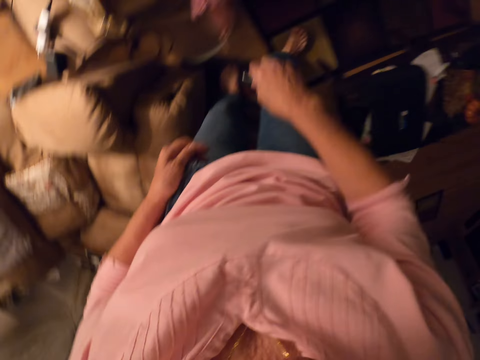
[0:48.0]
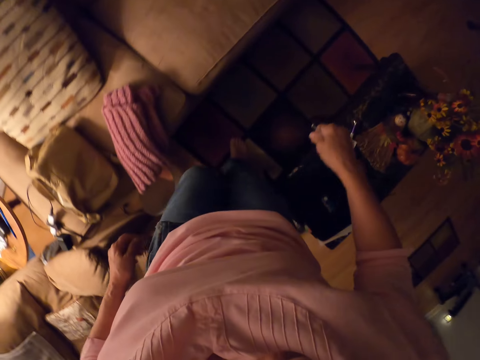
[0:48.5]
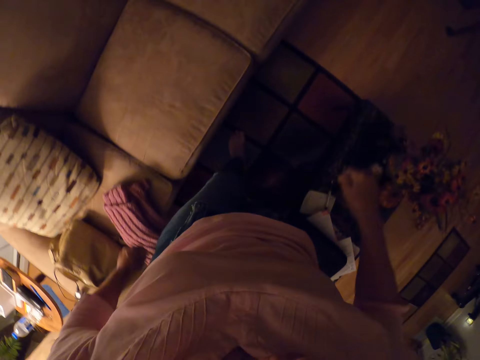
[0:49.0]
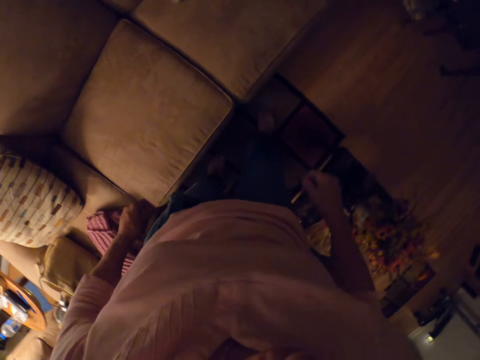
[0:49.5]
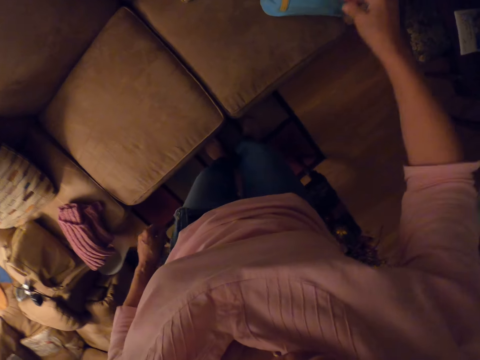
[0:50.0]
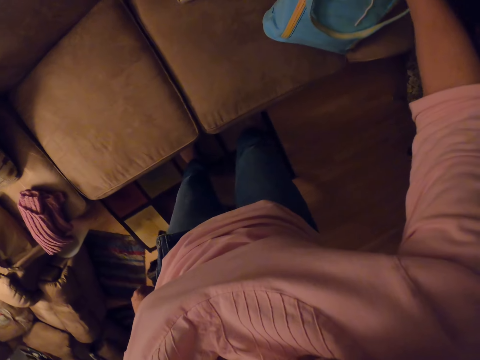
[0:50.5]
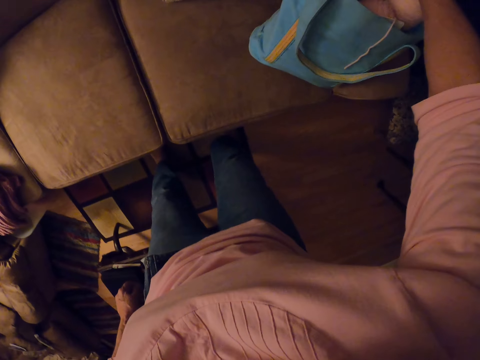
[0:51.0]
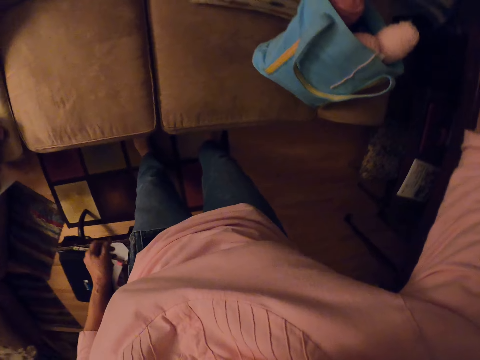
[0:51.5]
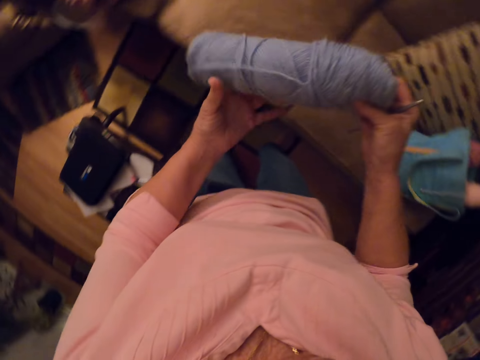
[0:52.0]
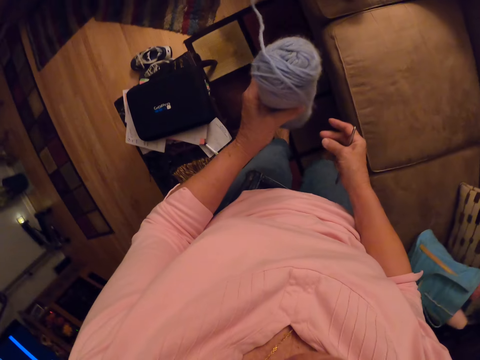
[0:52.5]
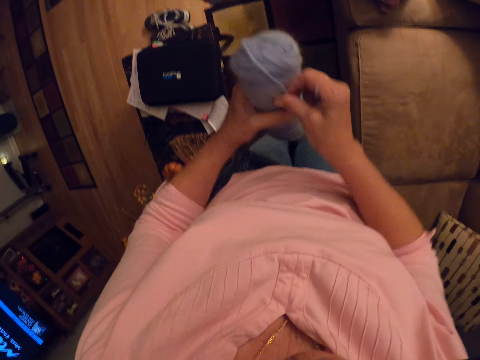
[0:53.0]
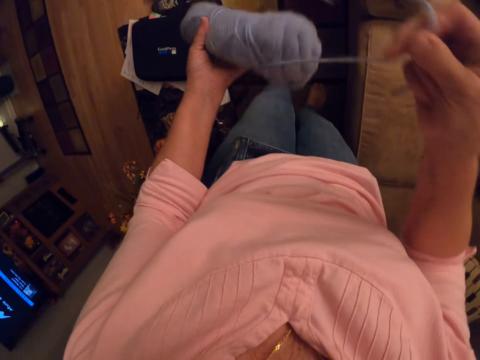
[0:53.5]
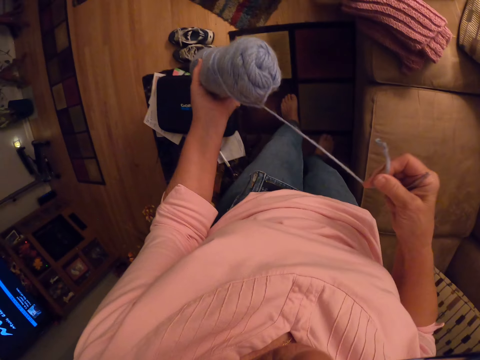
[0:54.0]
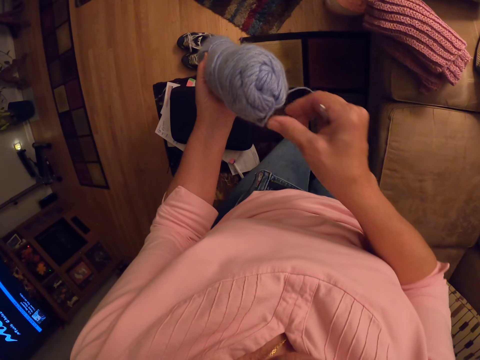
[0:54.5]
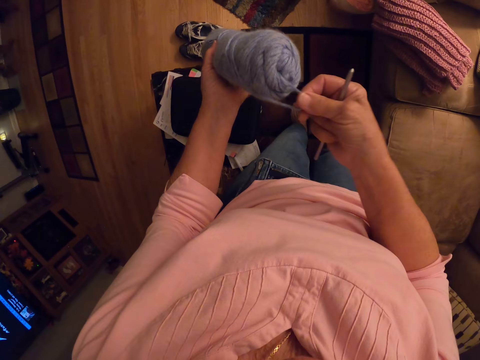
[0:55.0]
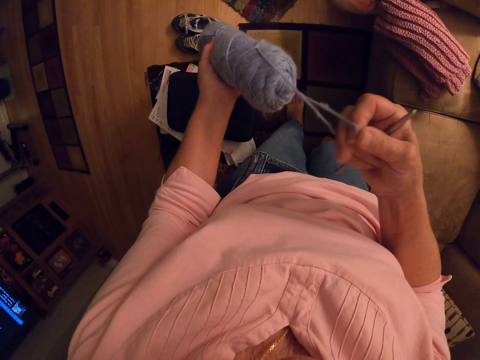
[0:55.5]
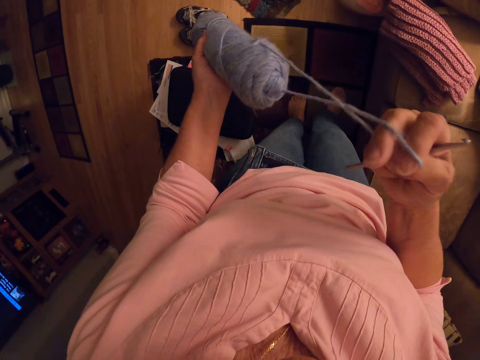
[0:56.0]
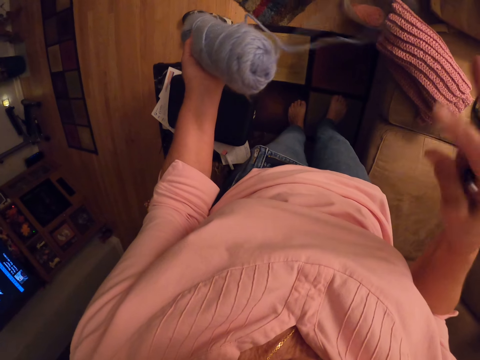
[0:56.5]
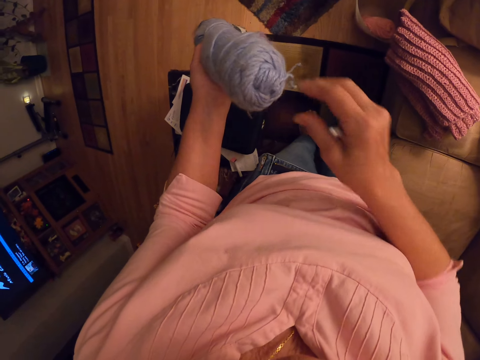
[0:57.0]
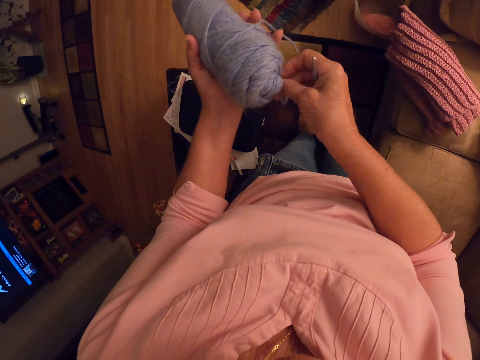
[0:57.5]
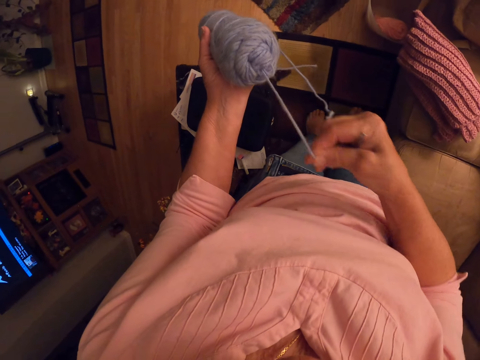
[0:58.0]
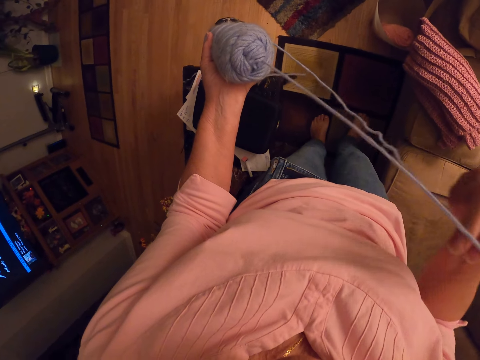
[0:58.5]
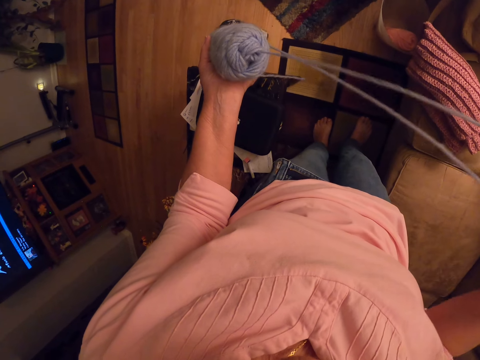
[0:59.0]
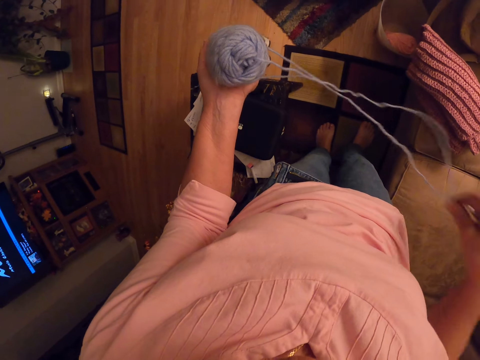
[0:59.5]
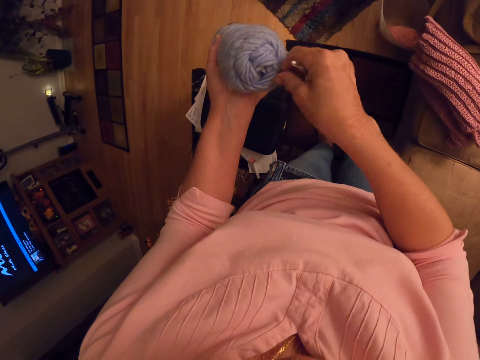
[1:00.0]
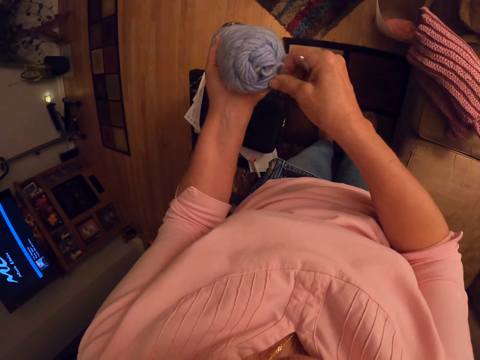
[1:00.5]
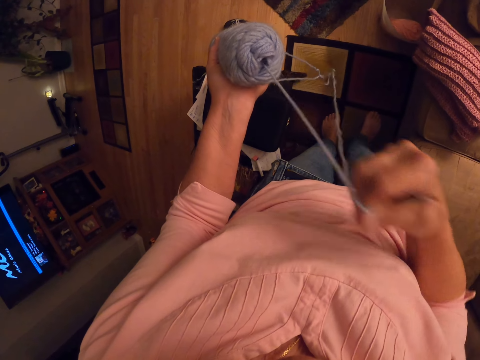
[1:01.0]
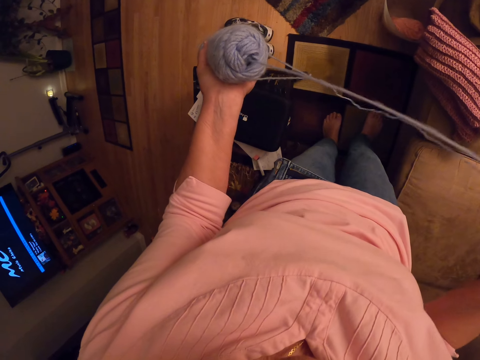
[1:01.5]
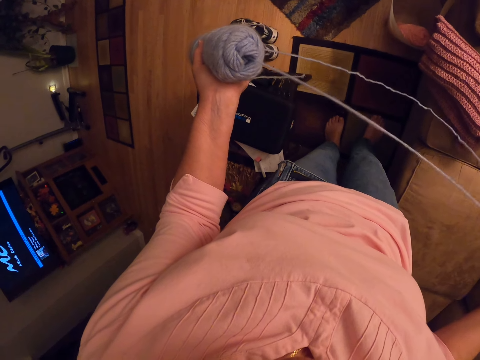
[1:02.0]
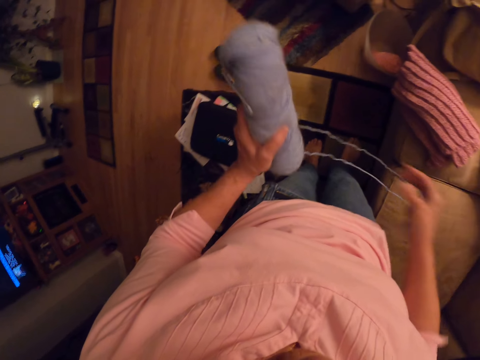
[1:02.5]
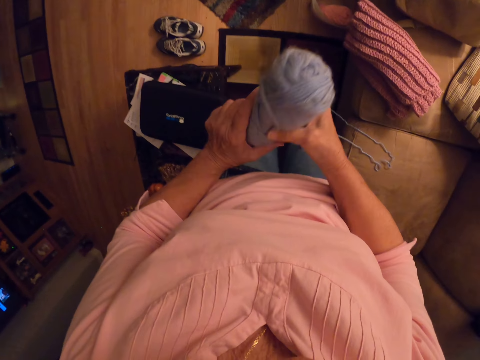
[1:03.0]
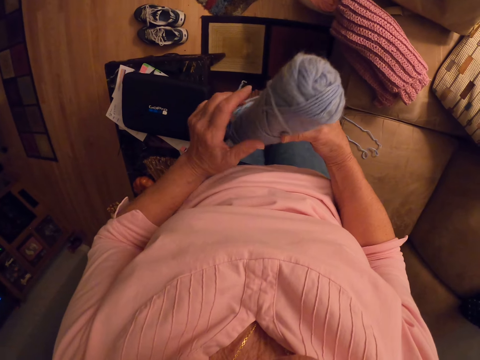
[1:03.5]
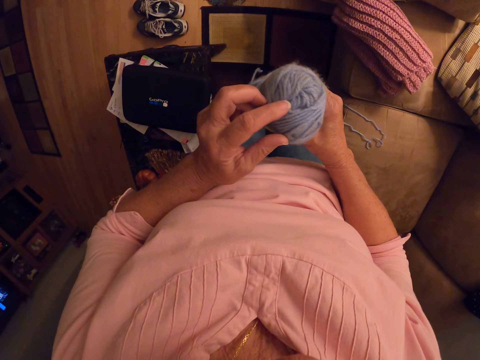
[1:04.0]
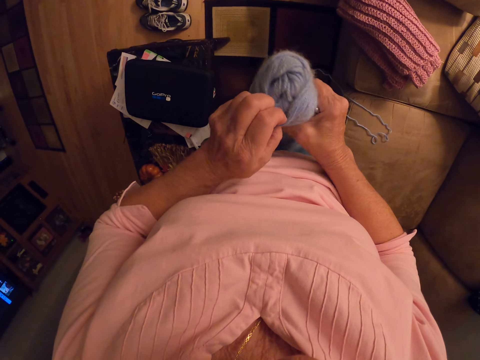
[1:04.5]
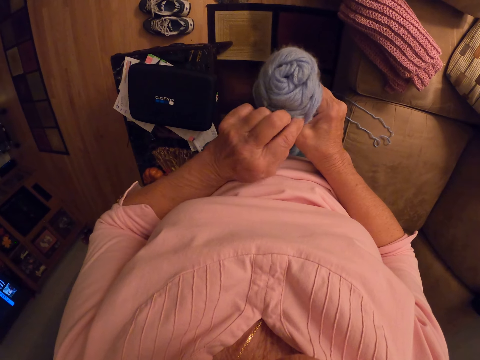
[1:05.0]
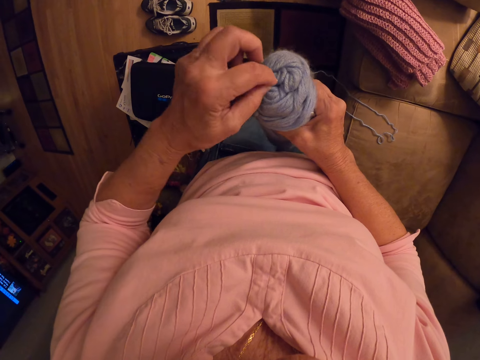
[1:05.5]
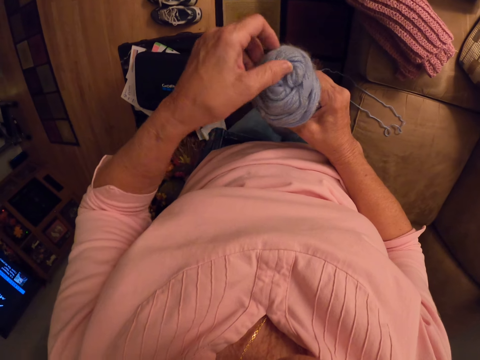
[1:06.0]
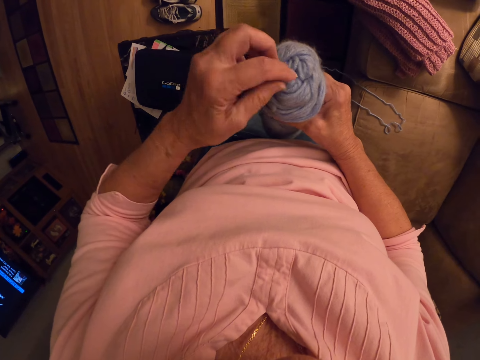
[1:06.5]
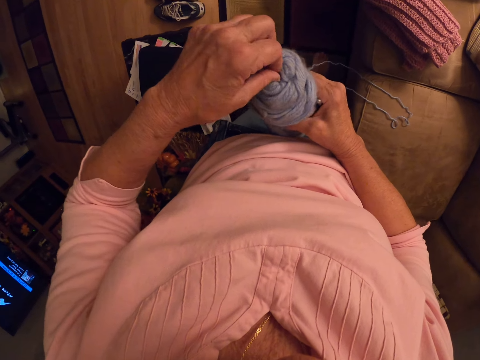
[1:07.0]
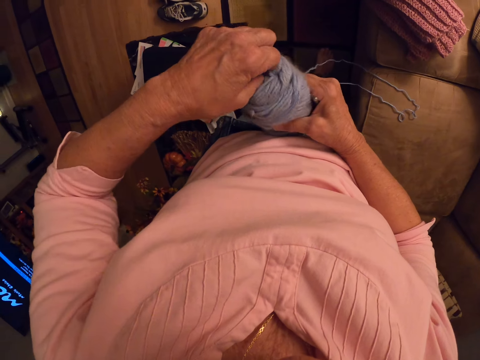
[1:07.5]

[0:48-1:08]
The camera wearer drops the thread or yarn on the floor. They walk towards the bag of yarns. They remove the purple yarn from the bag. They pull the purple yarn. They turn the thread and check on the thread.

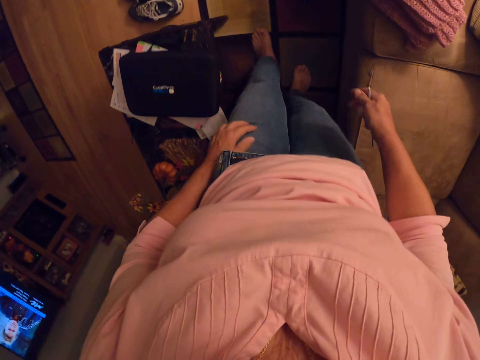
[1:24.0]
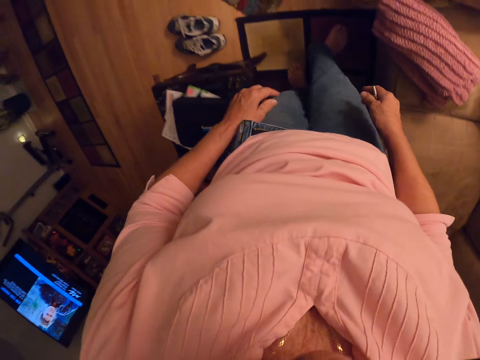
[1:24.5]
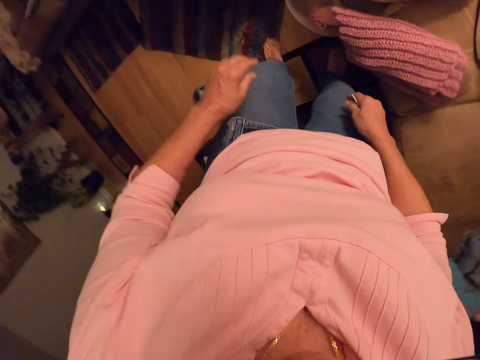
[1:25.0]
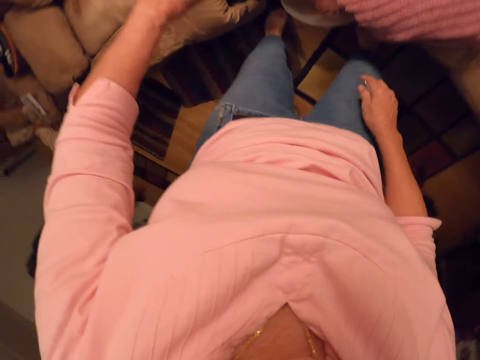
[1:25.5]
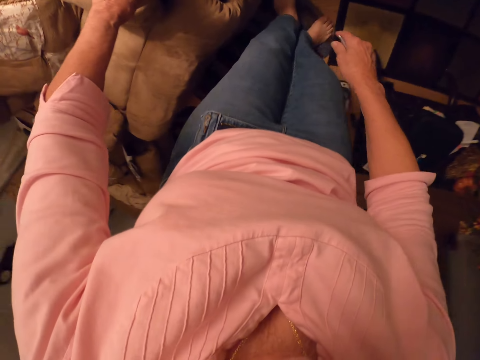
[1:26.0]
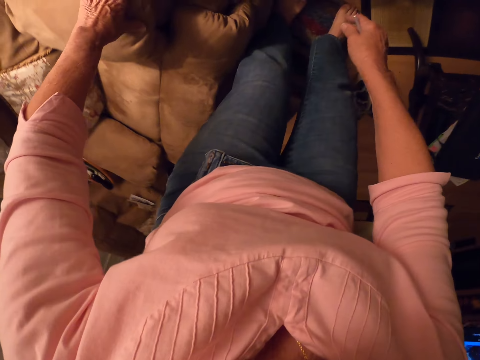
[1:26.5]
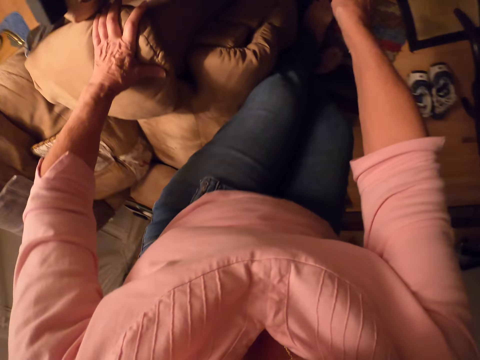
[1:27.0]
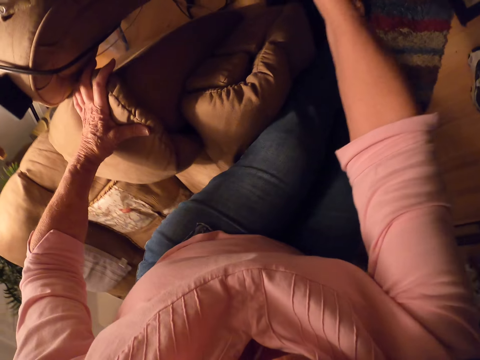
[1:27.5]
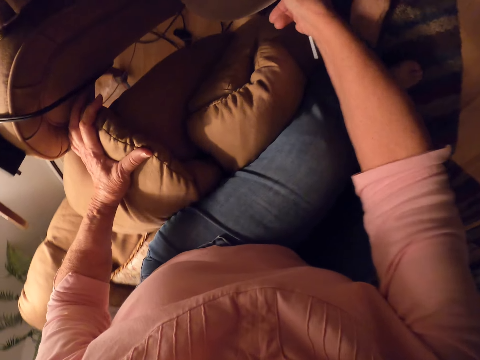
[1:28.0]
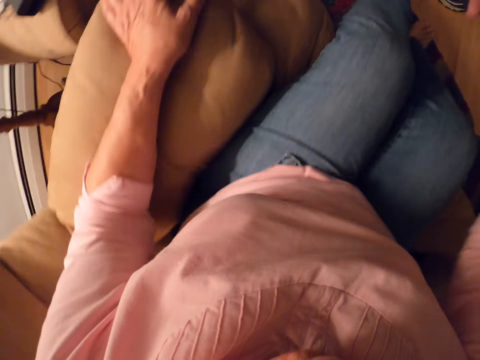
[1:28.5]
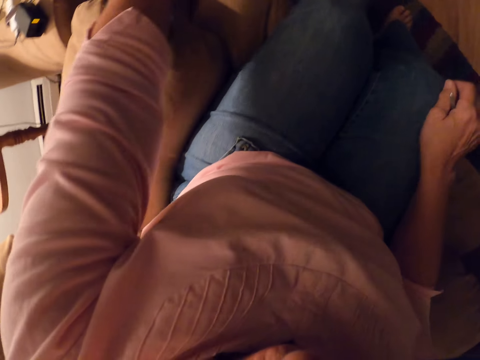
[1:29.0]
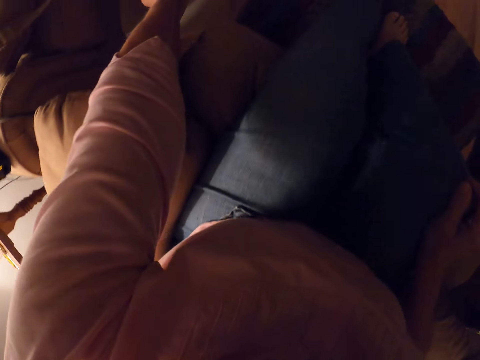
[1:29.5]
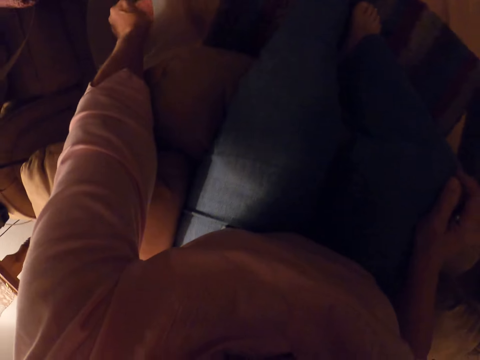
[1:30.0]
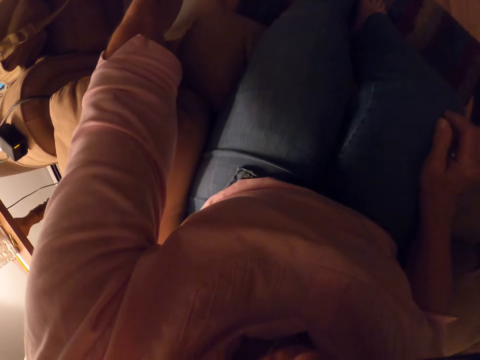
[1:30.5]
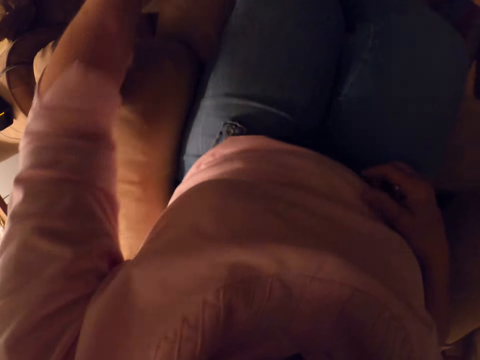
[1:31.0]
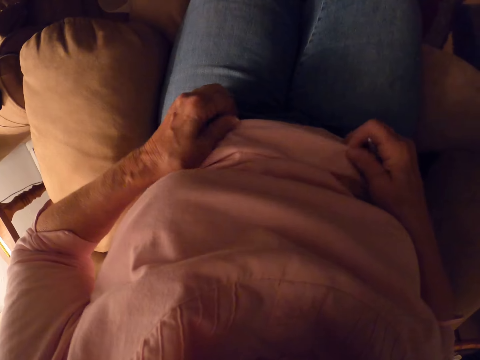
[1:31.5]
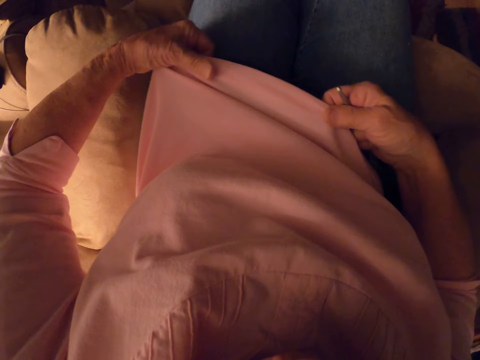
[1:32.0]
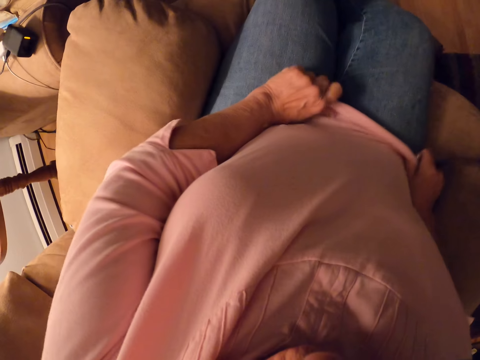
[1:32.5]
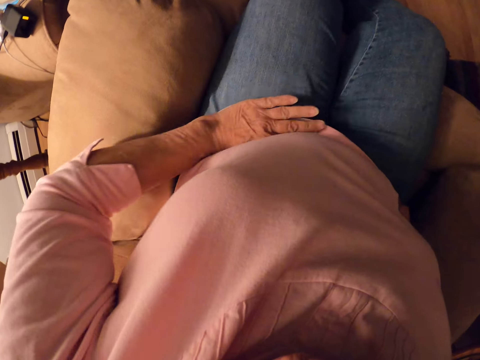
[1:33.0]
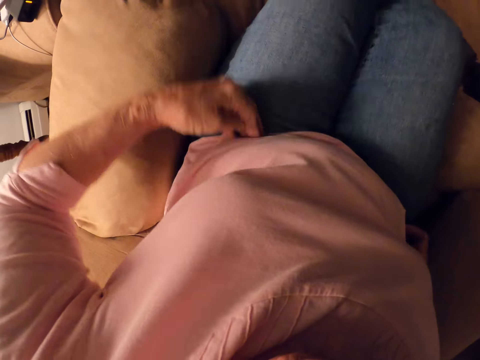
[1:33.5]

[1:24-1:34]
The camera wearer walks towards the seat. She sits down on the seat. She stretches her hand. She adjusts her cloth and pulls her top.
